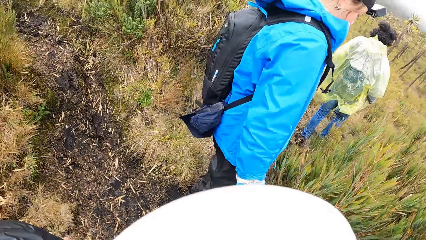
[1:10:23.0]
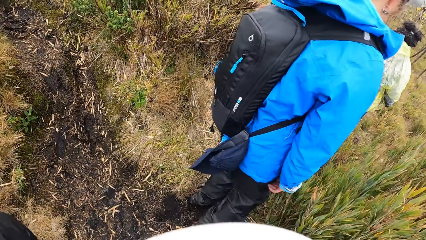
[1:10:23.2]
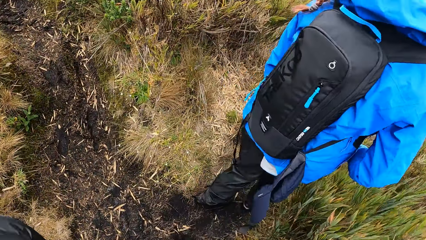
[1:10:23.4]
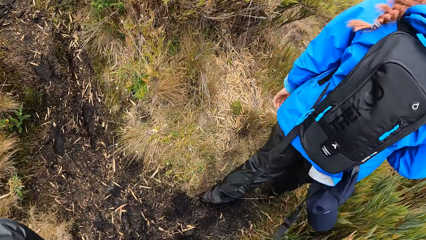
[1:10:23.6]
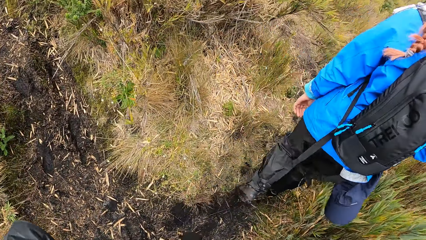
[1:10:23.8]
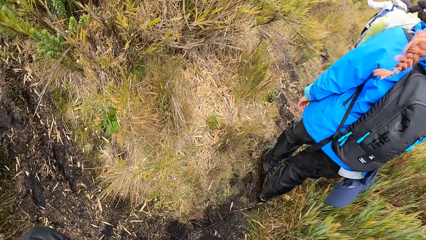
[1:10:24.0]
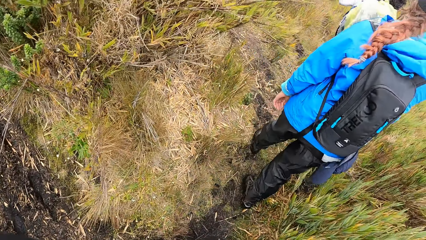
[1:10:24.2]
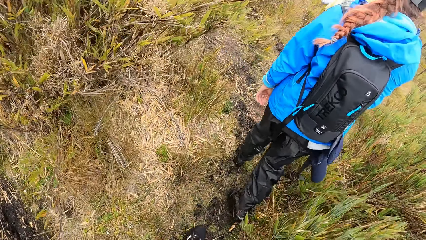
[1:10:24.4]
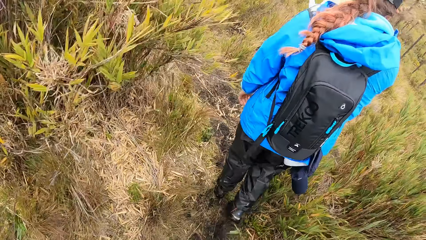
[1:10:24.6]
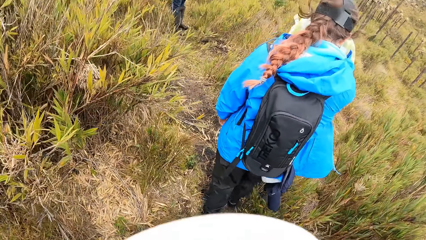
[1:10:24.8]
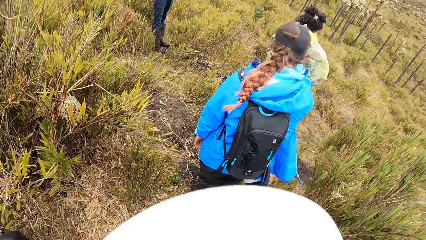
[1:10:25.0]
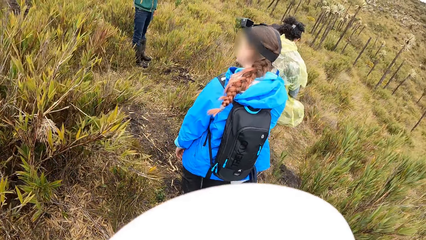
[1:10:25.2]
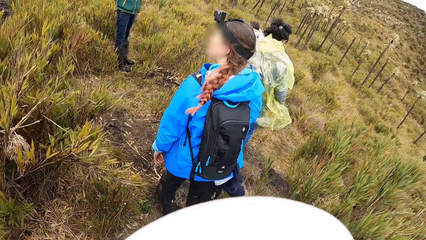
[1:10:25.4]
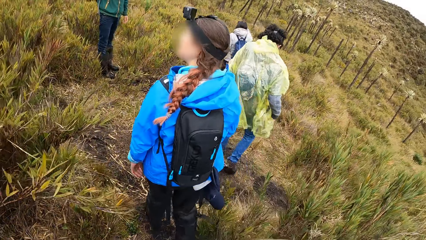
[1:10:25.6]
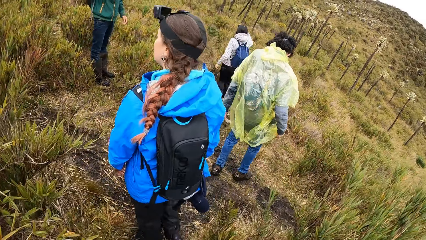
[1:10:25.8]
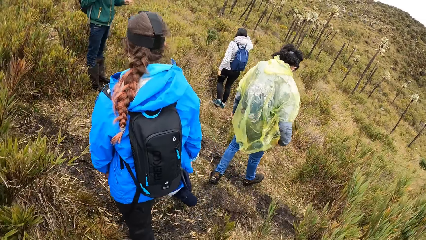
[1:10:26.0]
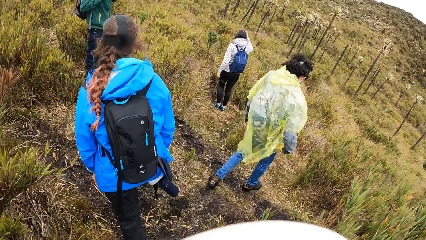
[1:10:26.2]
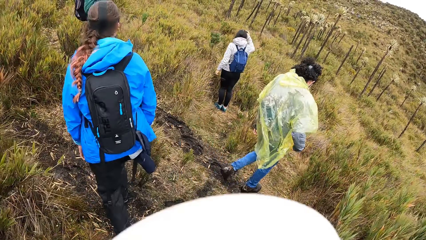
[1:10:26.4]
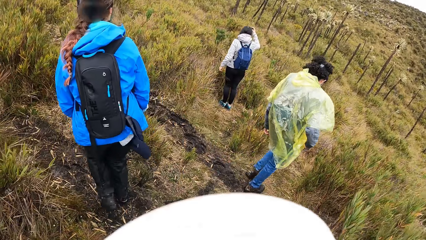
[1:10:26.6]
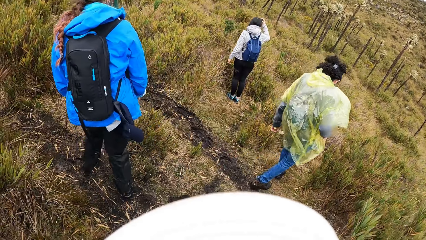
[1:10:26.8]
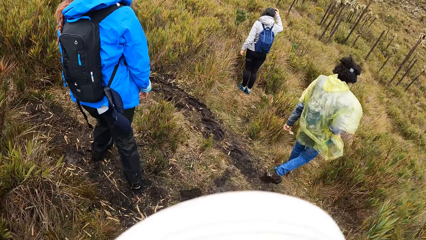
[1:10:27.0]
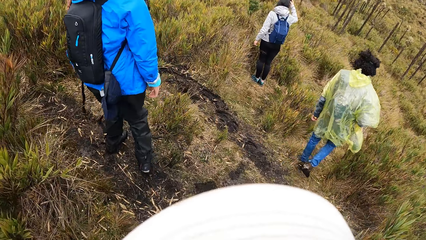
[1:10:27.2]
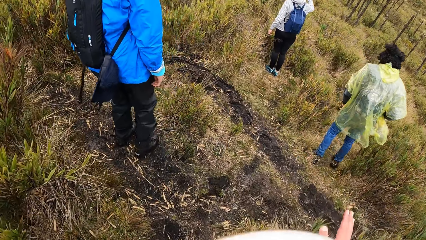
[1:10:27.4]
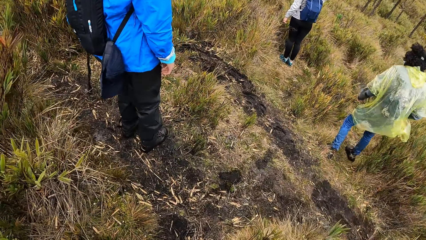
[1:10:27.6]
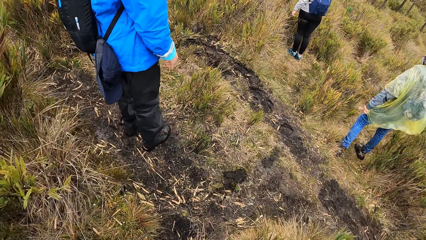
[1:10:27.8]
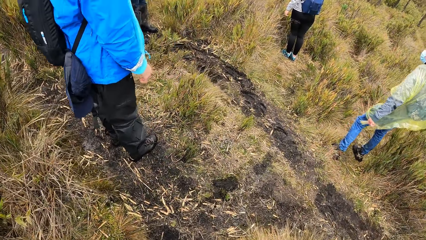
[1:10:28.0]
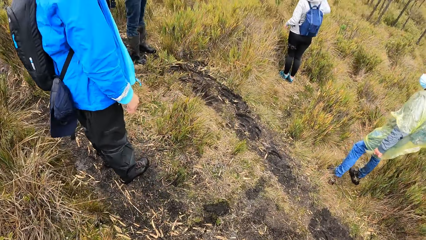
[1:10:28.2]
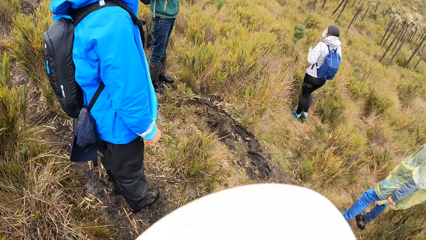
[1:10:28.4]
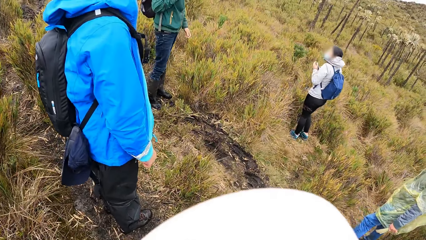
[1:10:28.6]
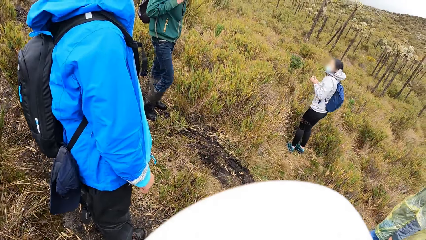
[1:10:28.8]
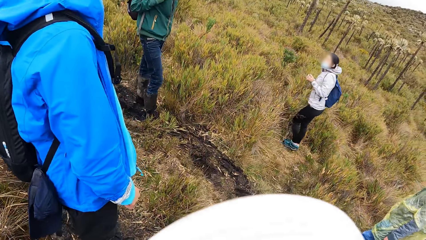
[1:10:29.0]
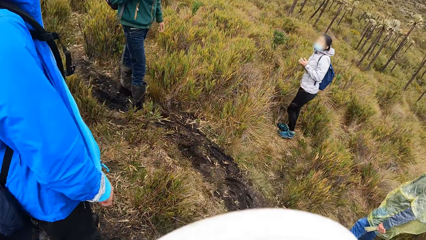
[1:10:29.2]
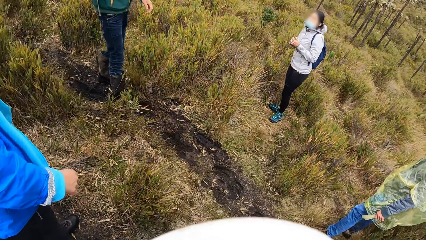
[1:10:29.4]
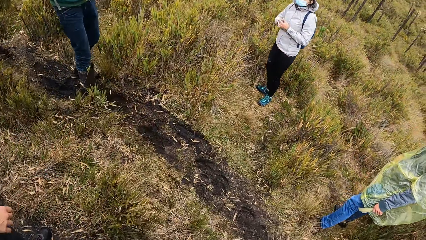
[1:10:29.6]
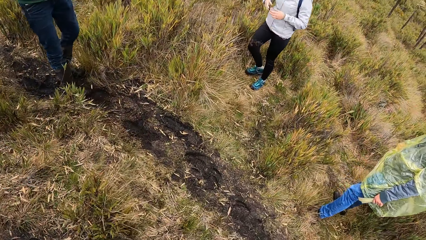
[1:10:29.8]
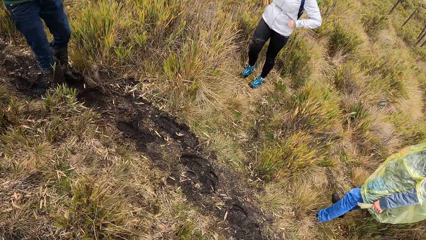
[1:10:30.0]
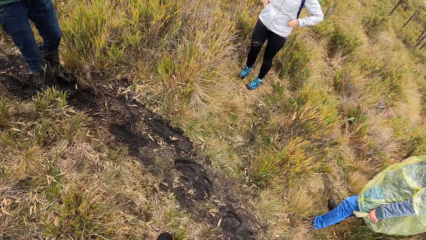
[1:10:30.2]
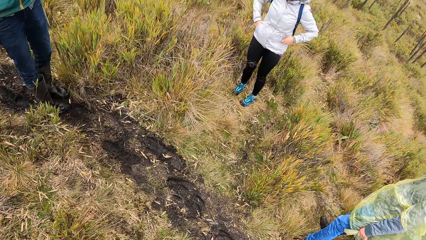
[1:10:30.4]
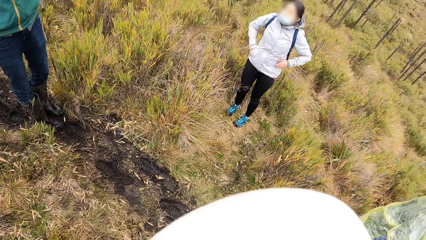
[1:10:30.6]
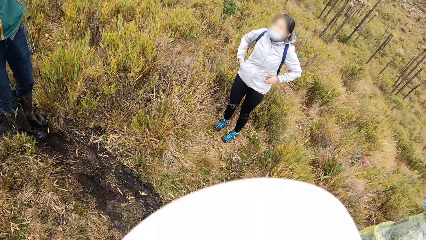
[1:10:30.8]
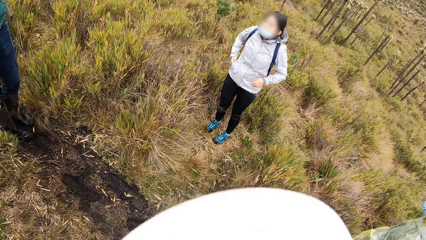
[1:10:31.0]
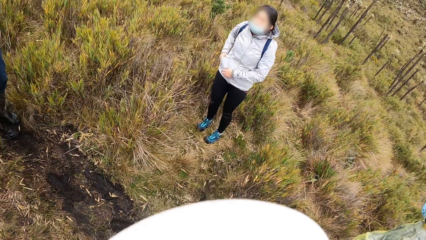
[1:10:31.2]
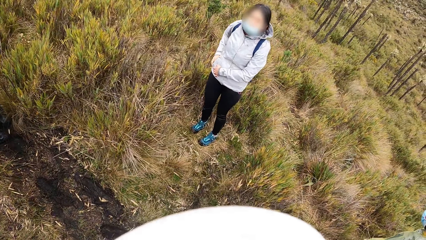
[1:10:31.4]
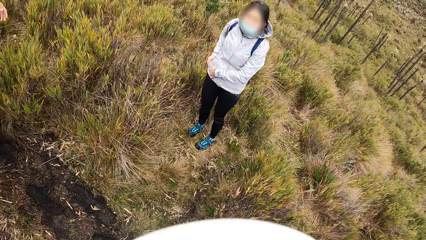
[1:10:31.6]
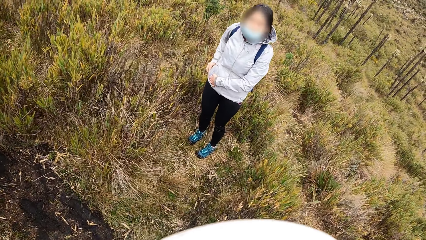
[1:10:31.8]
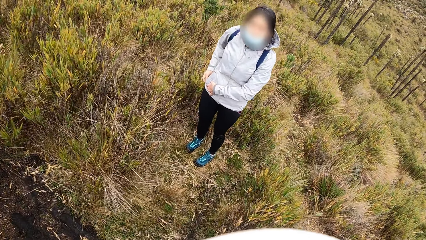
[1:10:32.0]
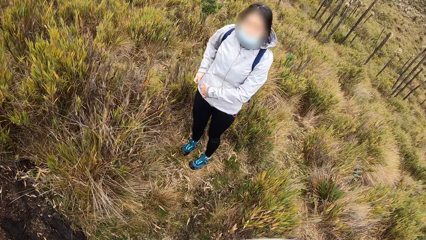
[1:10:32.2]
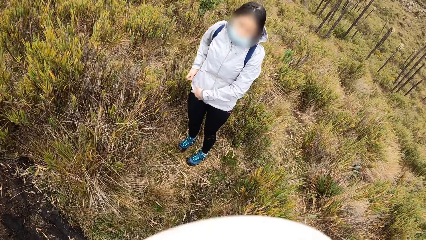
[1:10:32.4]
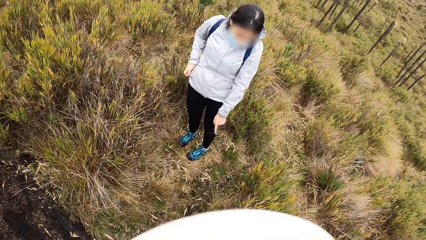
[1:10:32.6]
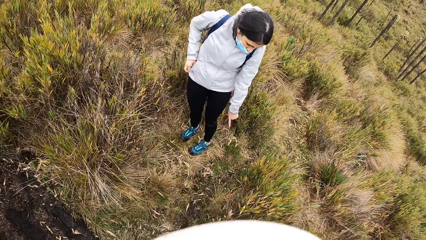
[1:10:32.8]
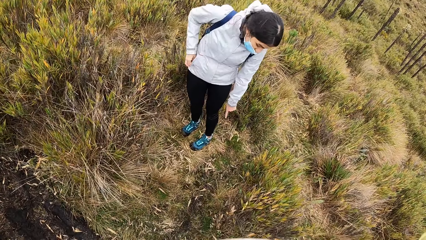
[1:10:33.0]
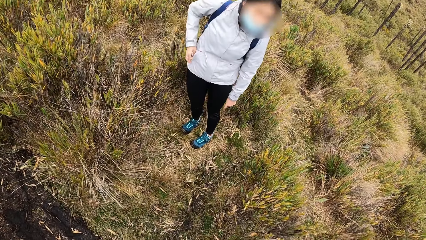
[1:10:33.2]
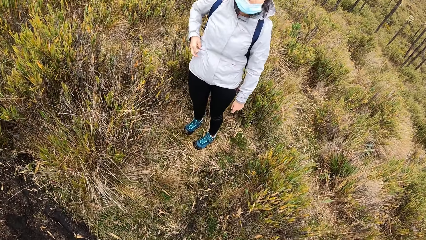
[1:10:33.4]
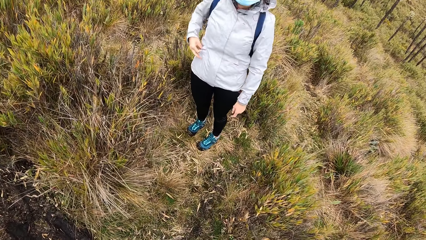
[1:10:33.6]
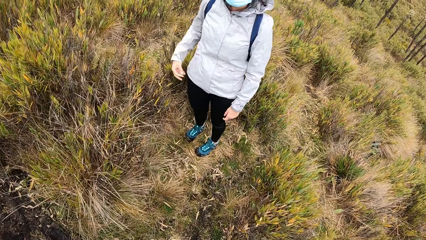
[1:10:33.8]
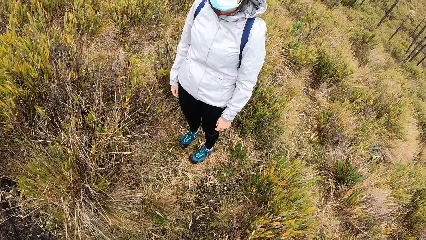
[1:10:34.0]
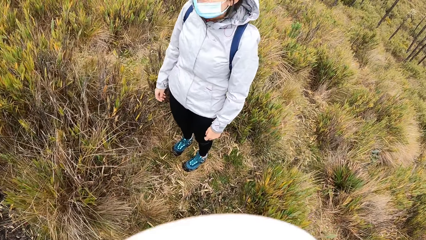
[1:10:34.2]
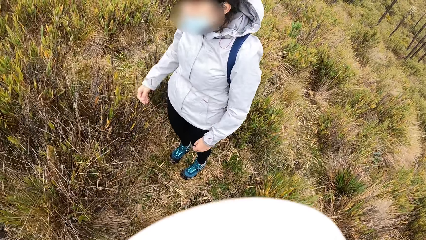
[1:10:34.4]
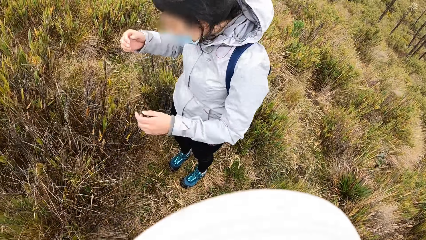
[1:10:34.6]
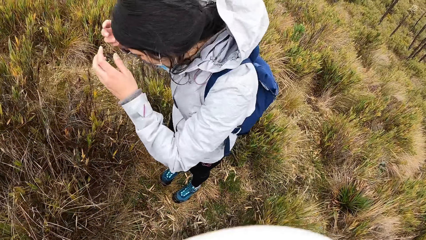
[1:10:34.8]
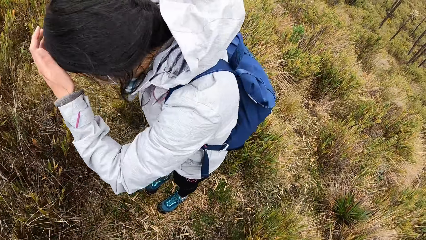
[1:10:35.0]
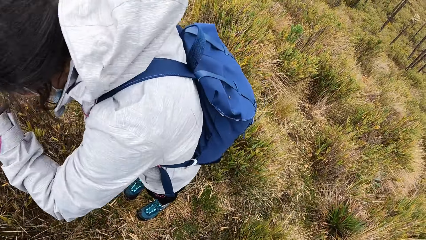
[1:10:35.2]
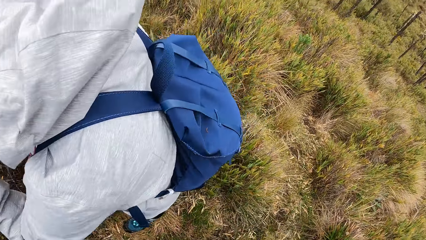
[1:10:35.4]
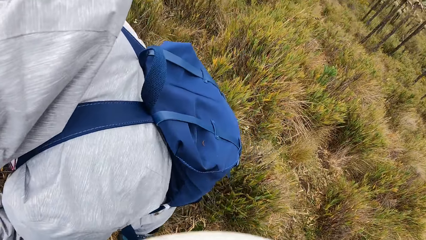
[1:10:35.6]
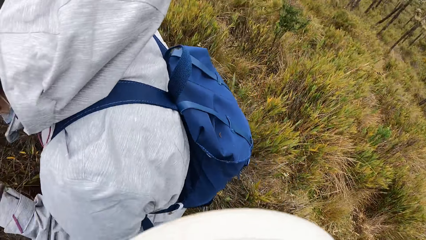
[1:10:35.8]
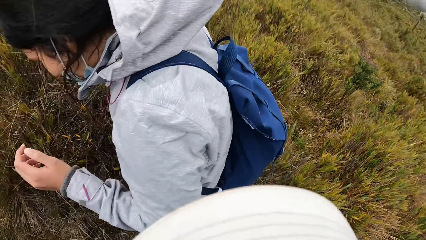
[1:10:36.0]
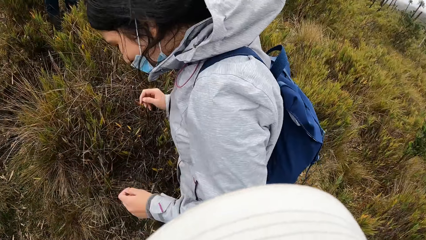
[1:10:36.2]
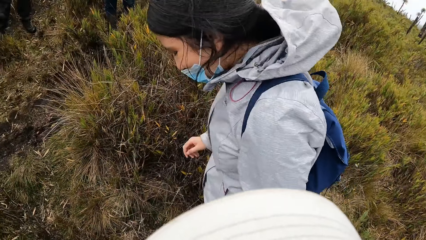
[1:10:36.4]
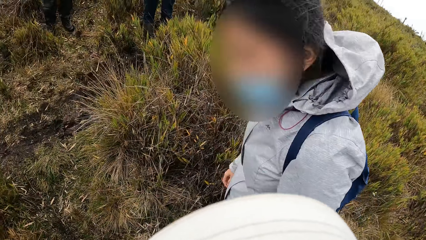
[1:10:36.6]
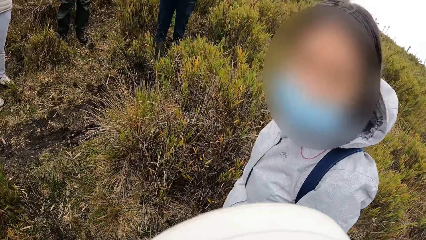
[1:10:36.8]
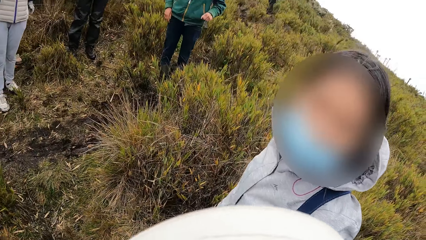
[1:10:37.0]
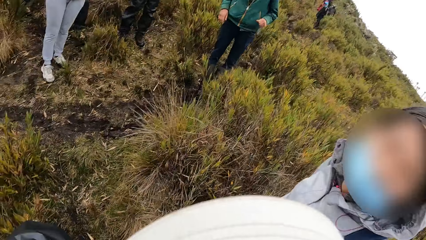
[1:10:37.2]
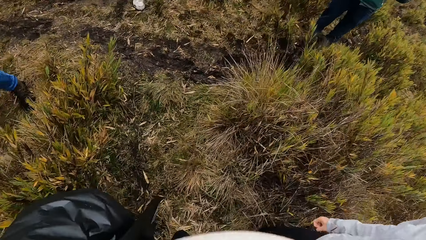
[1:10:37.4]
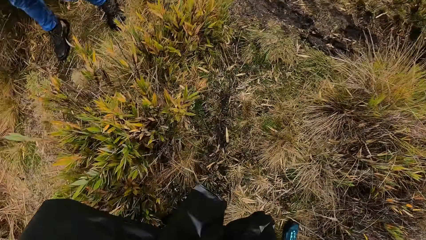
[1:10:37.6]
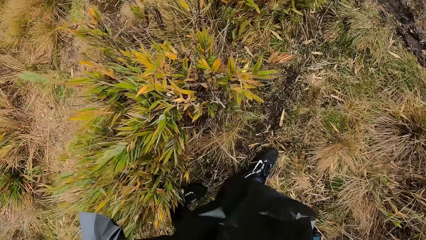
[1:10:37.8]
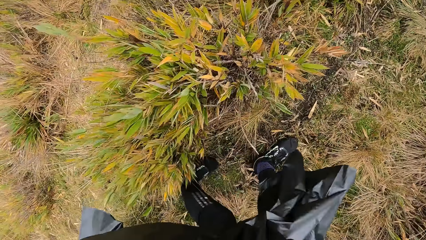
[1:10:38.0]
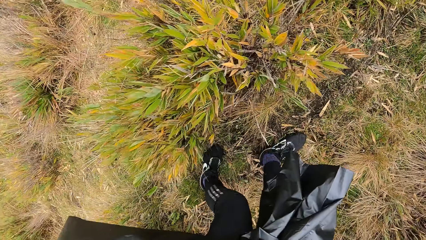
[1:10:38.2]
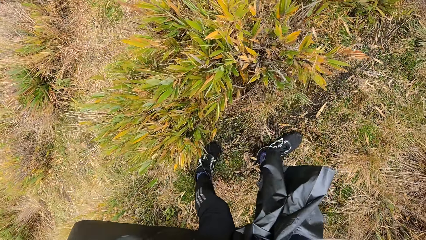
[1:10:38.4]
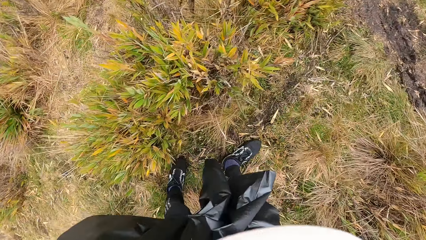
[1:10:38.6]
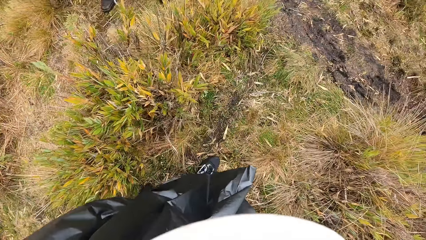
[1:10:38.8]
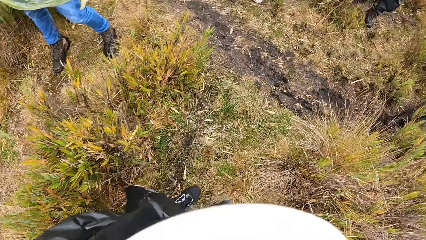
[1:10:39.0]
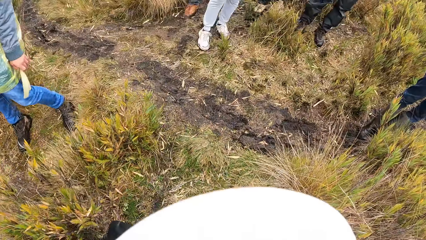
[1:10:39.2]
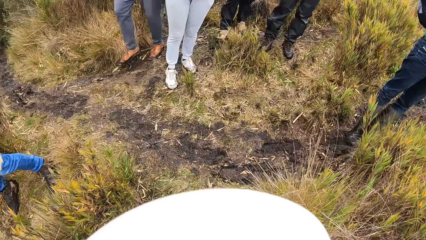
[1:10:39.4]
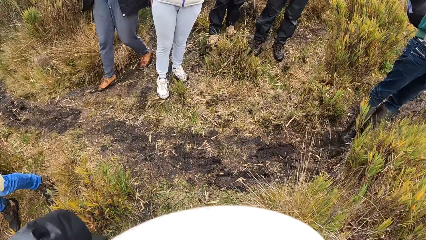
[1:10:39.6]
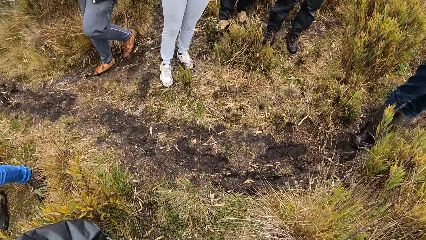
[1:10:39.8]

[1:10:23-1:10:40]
The camera wearer talks to the people on the pathway. A woman puts her right hand into her jacket pocket. The woman points to the ground with her left index finger.
